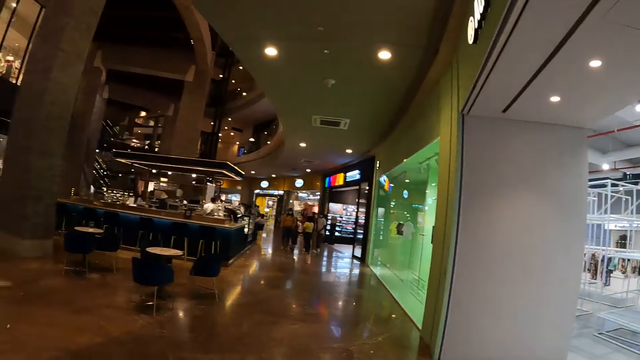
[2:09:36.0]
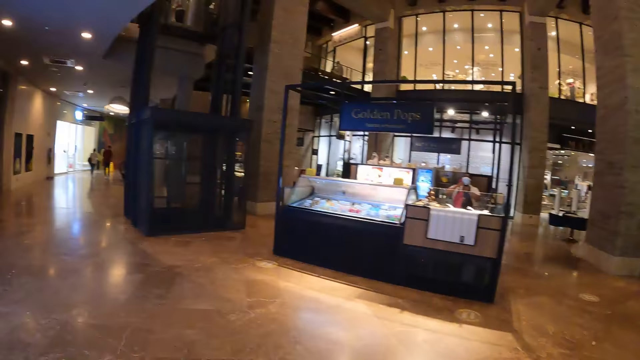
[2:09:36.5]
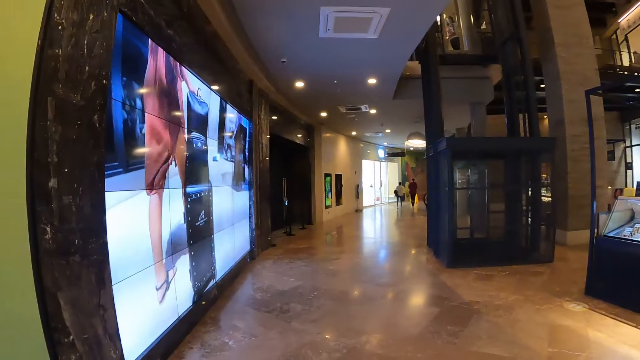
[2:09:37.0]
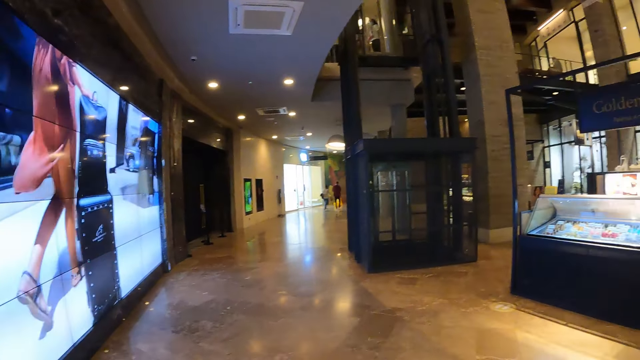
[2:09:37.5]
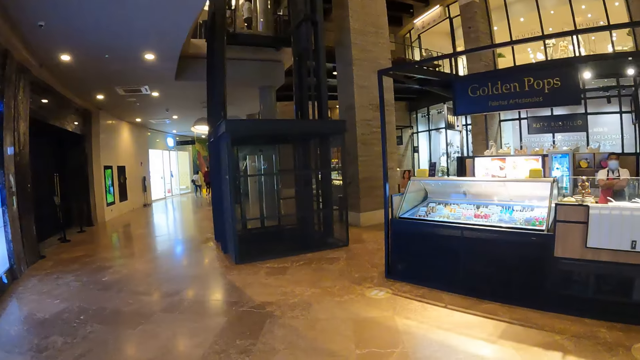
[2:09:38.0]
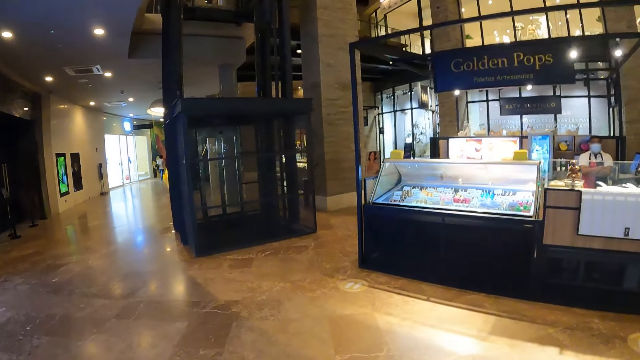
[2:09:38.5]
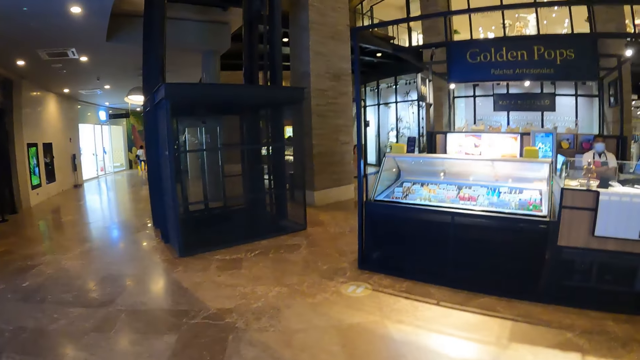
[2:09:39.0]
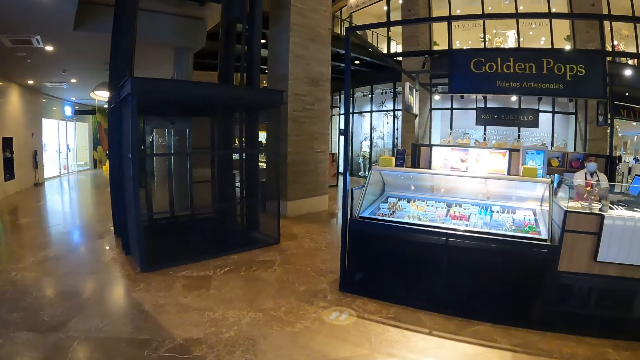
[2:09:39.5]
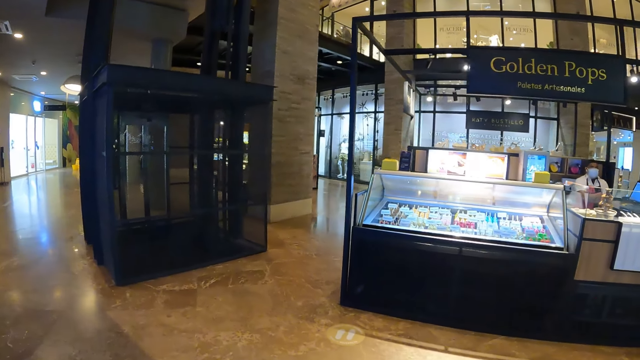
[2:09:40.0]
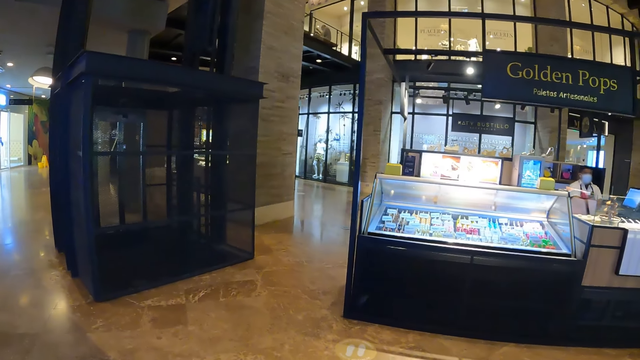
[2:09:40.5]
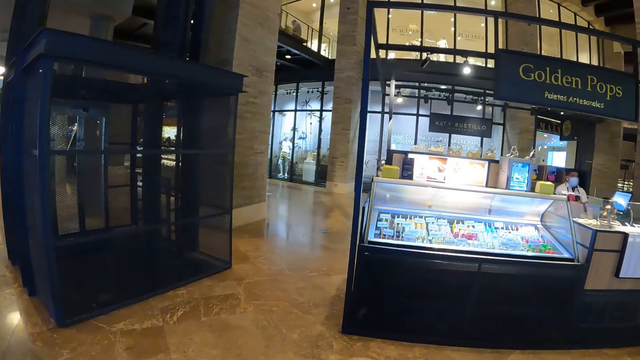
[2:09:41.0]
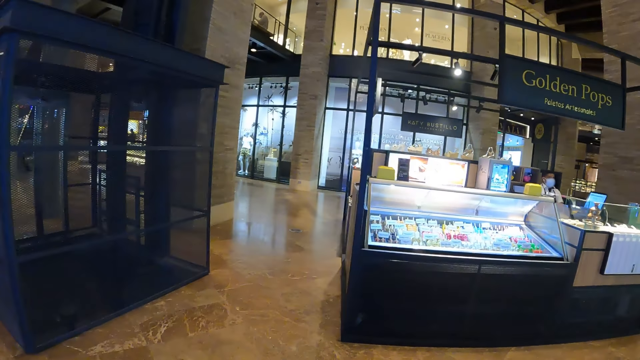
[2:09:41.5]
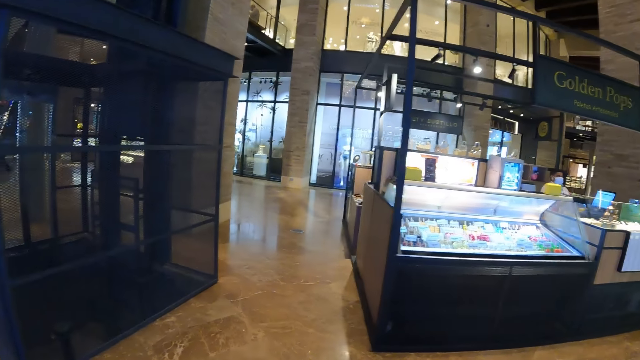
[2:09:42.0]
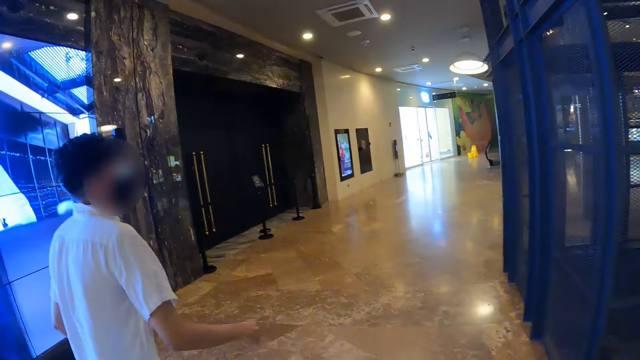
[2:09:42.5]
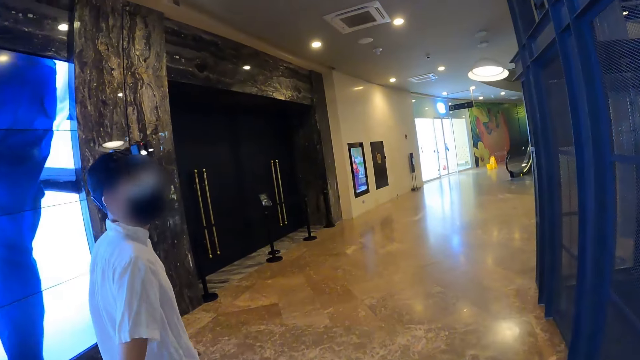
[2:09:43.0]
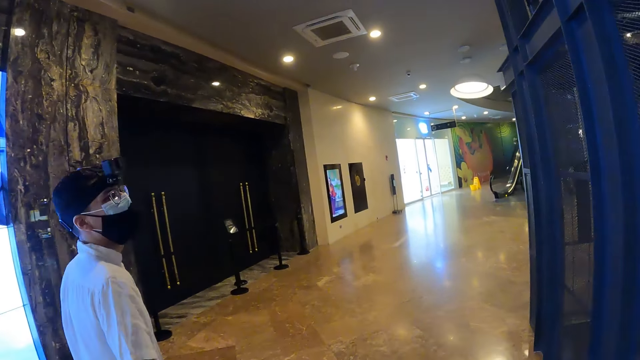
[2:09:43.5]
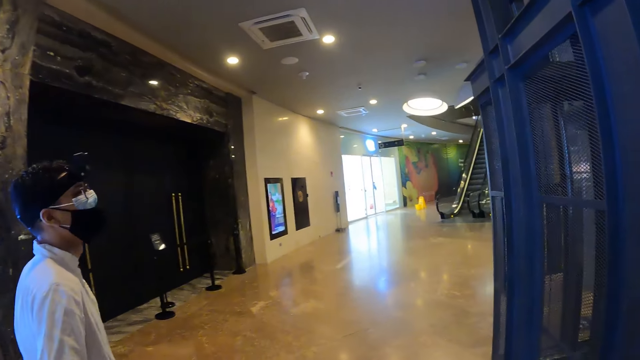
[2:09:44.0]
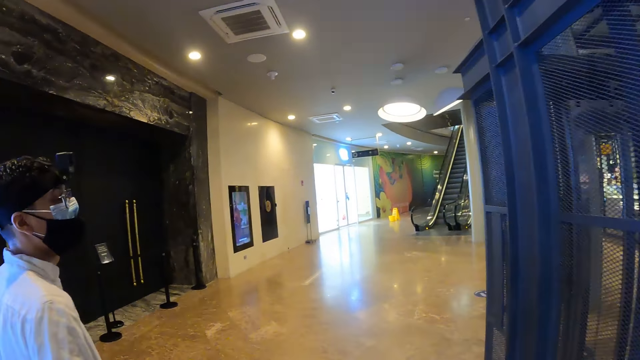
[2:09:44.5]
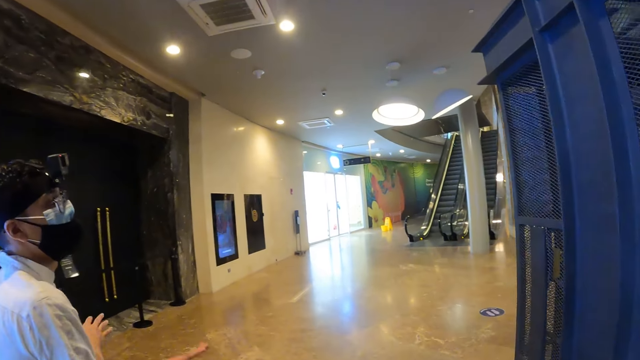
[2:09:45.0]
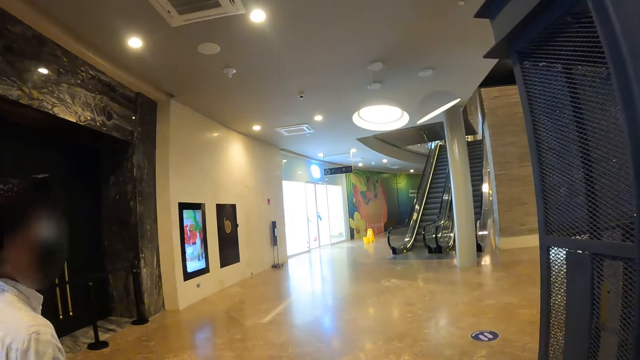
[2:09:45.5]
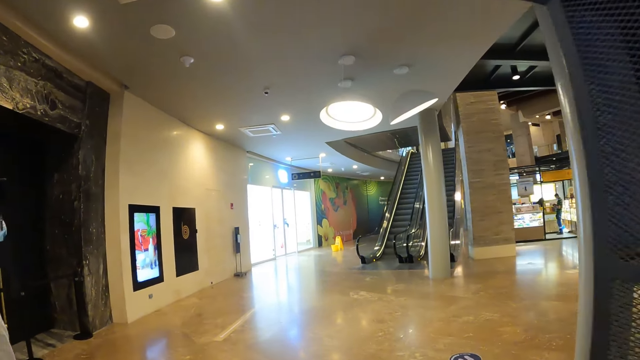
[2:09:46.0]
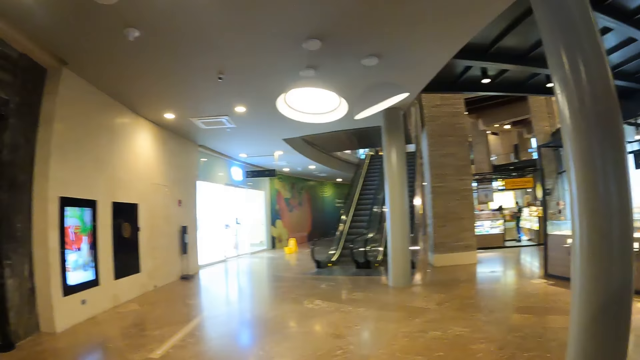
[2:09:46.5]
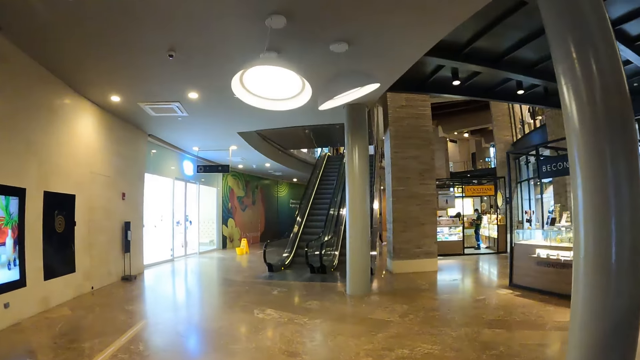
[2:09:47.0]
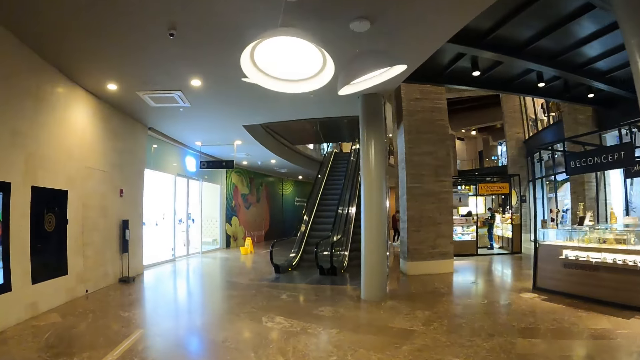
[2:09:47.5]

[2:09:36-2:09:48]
The camera wearer walks around the mall. They walk towards an escalator in the mall with the man.

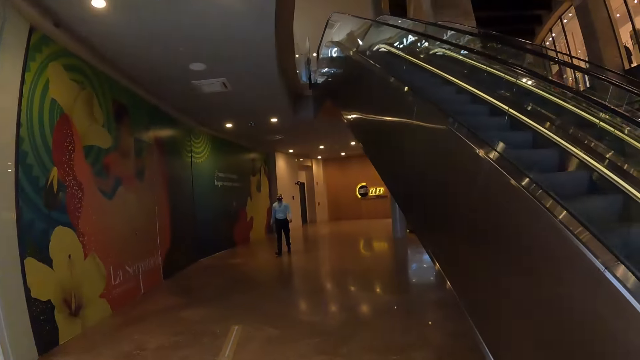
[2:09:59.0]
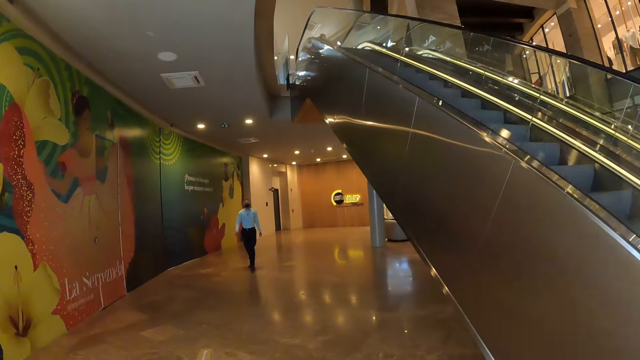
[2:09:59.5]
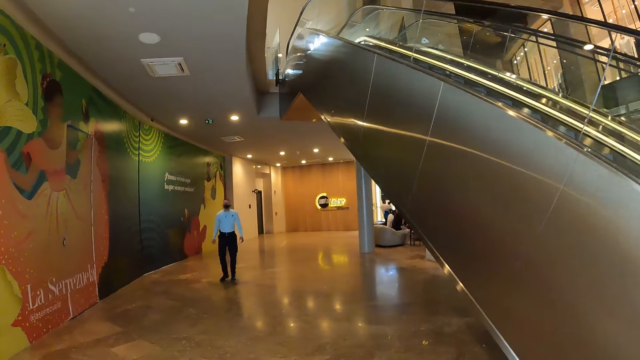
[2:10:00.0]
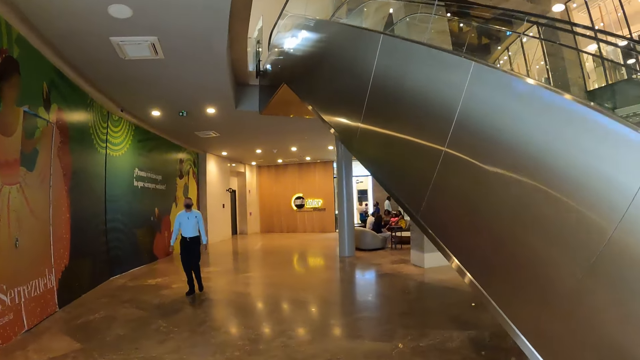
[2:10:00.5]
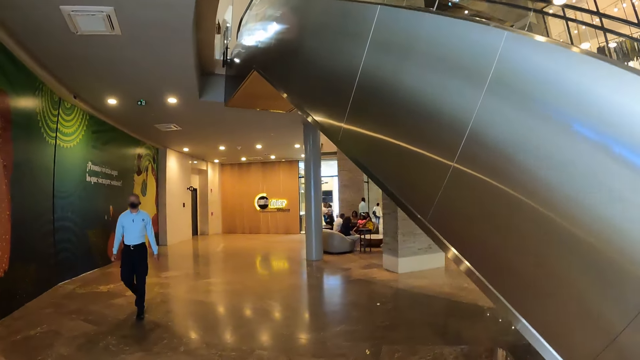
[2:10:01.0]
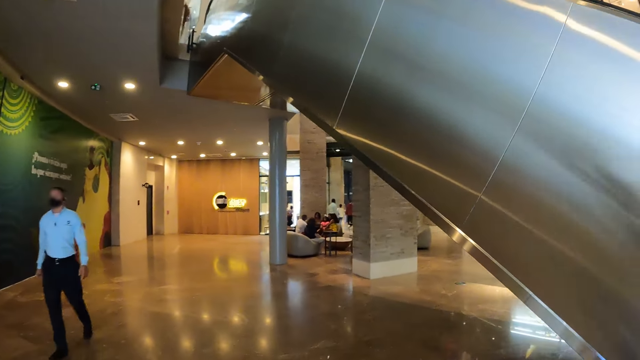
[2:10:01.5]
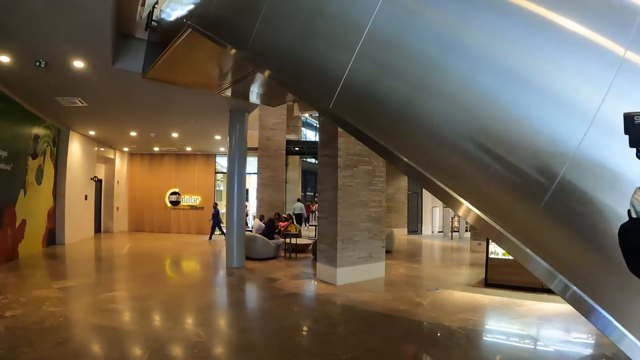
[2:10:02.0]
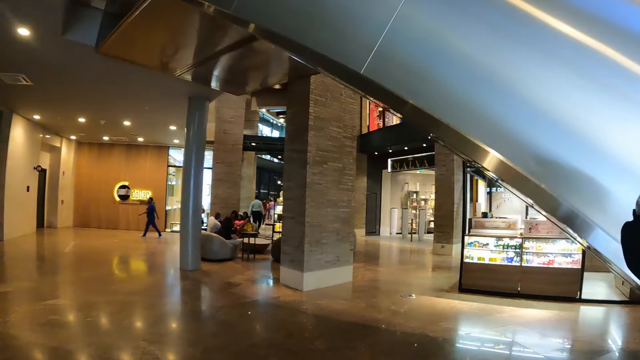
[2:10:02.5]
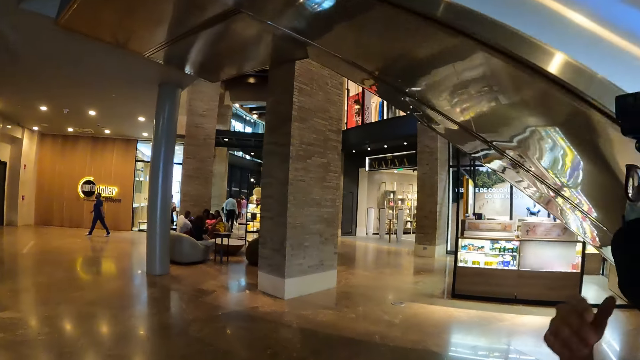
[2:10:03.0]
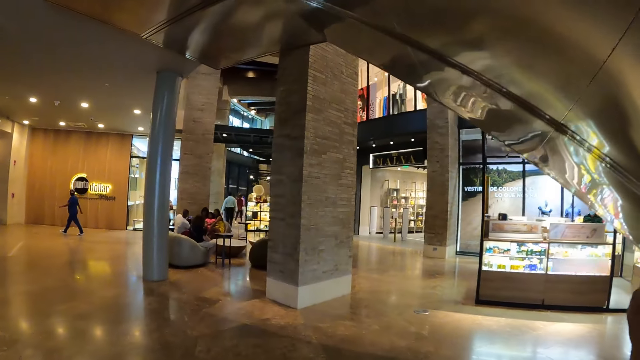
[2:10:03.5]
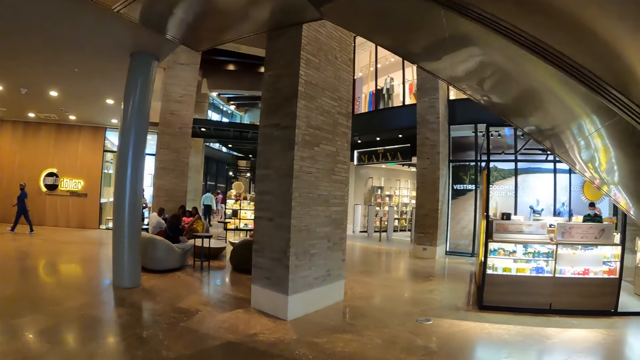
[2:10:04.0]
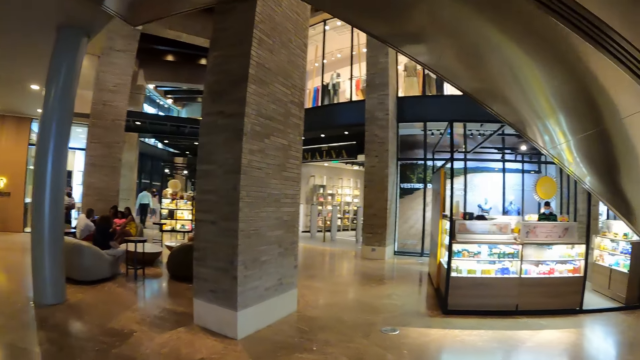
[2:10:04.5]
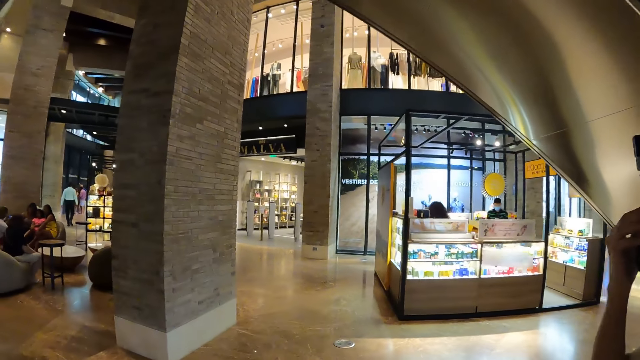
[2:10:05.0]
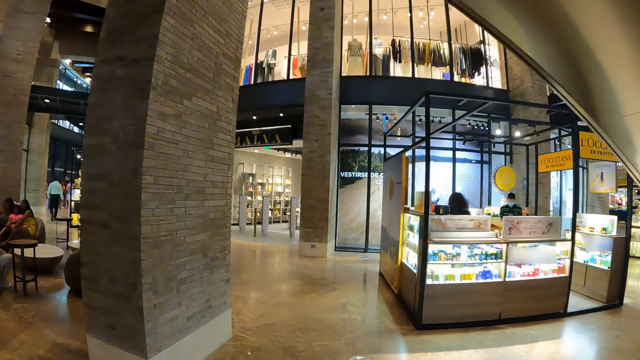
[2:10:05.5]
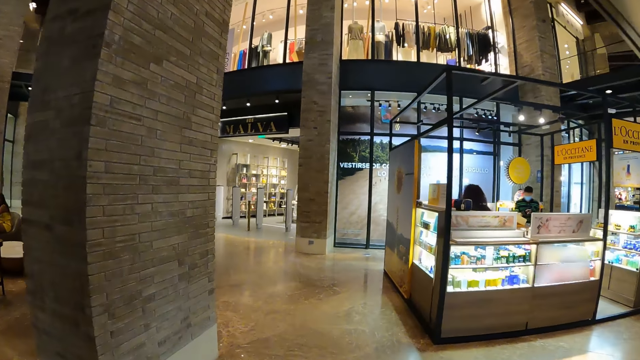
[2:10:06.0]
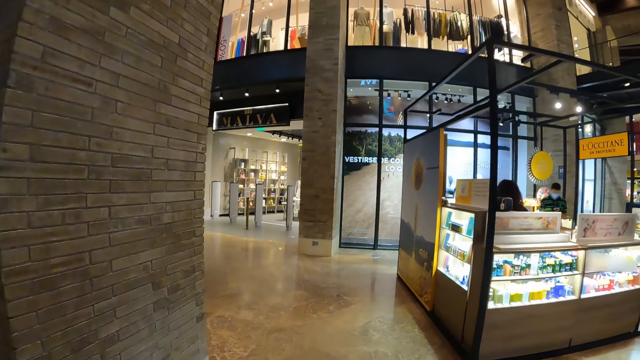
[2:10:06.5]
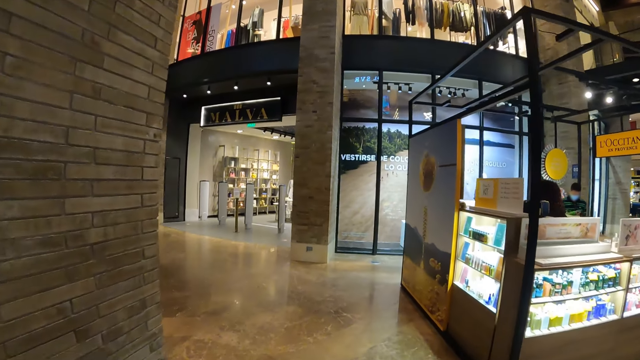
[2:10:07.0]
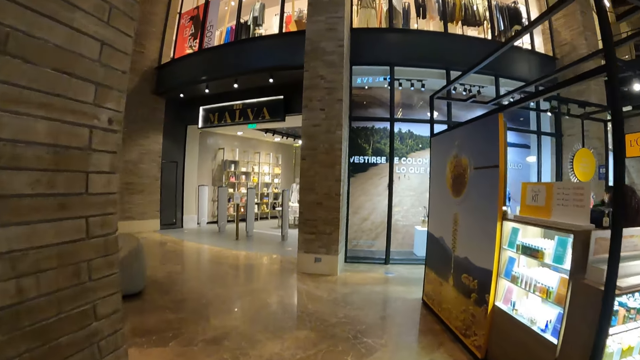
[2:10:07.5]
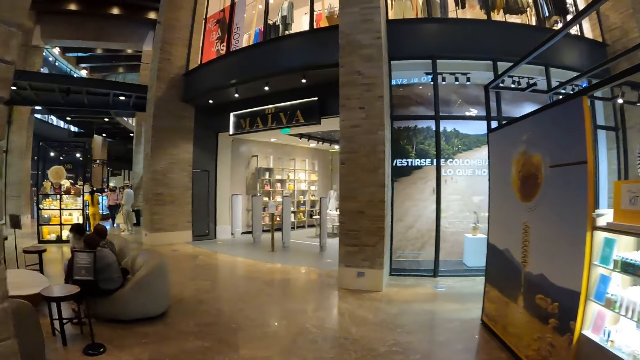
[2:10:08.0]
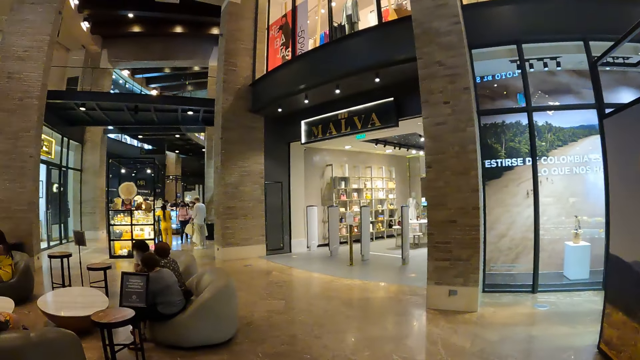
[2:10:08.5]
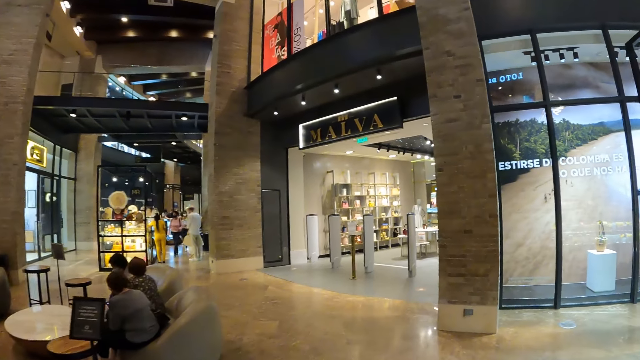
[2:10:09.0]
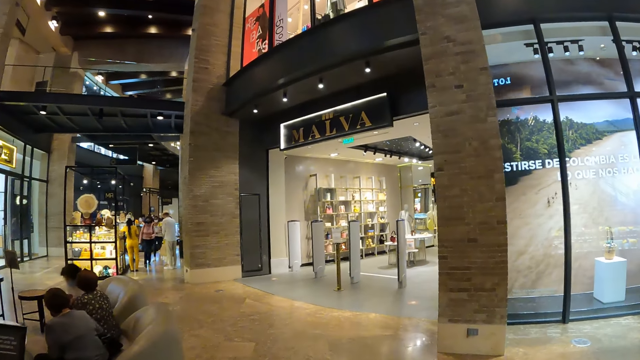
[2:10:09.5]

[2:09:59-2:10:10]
The camera wearer walks past a man. They turn right in the mall towards a counter.
